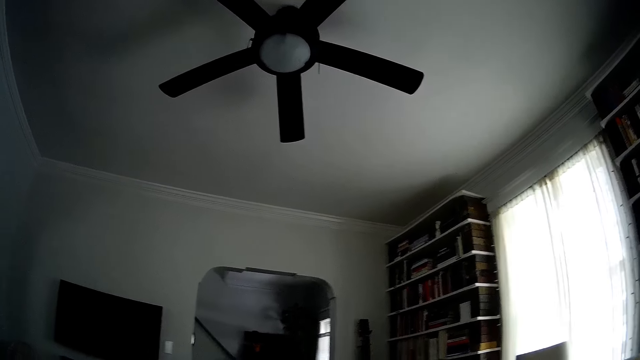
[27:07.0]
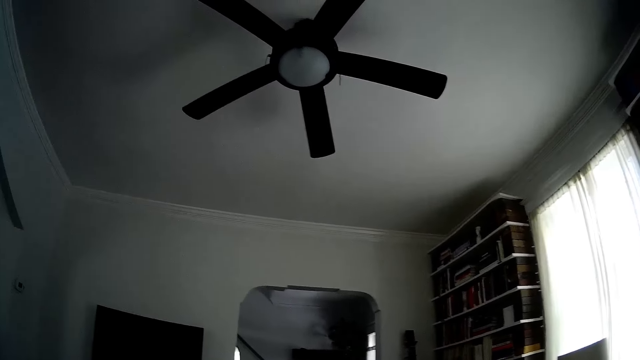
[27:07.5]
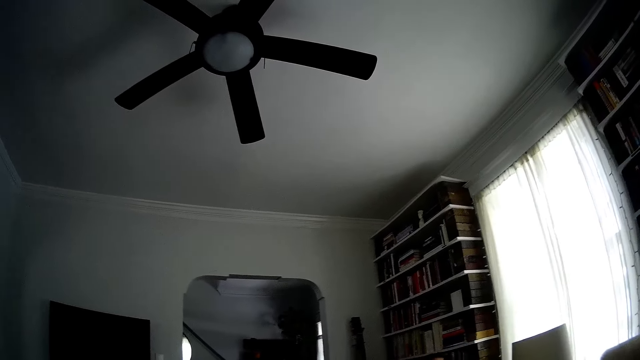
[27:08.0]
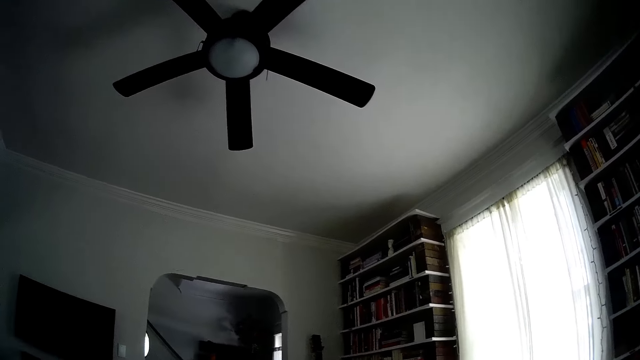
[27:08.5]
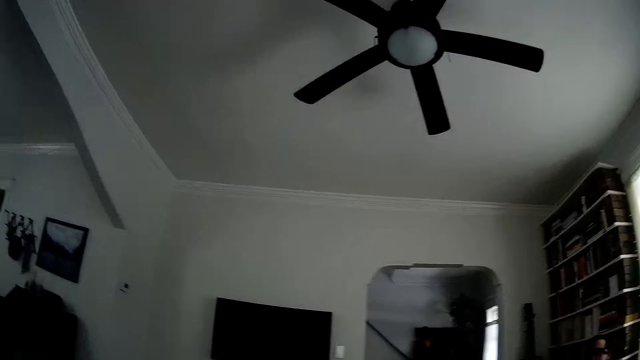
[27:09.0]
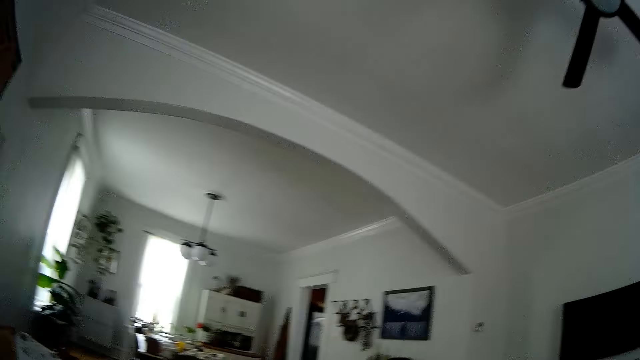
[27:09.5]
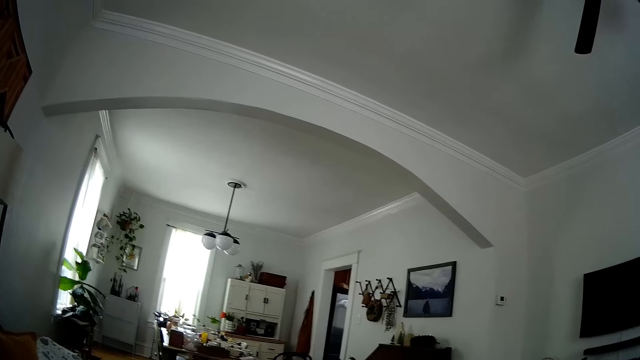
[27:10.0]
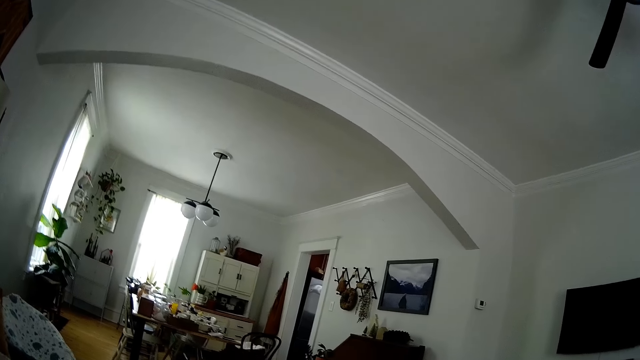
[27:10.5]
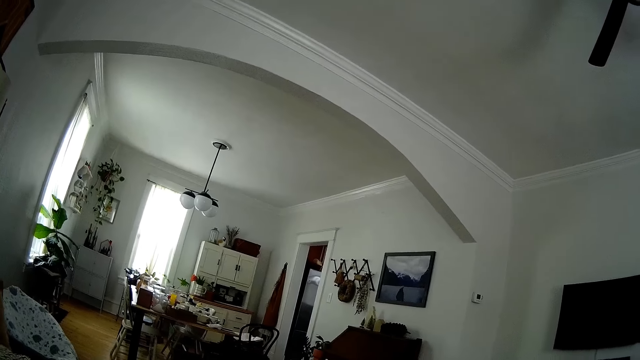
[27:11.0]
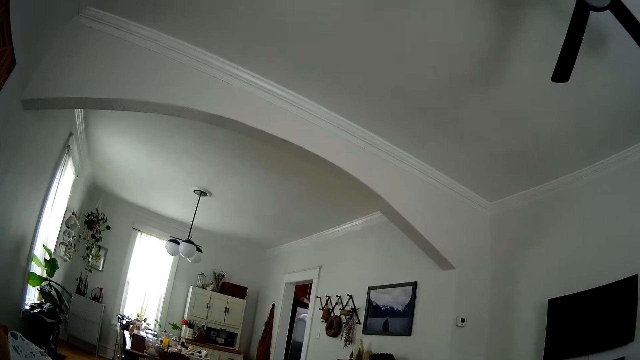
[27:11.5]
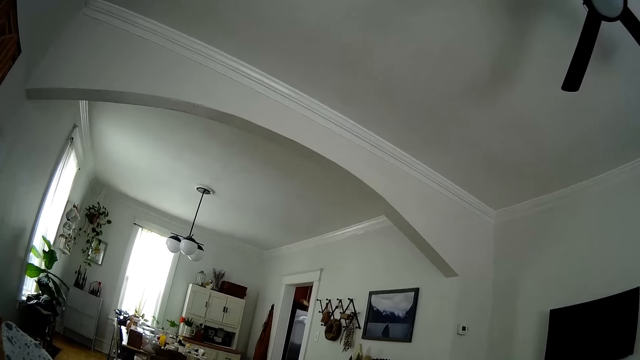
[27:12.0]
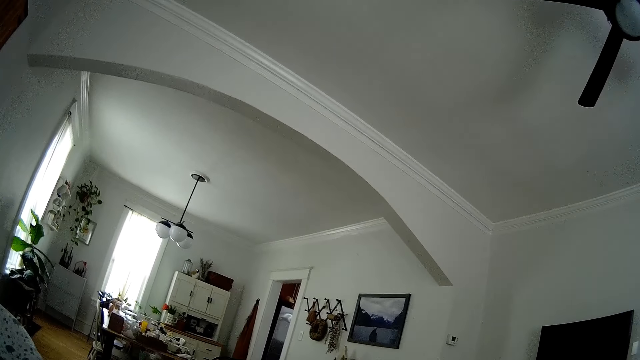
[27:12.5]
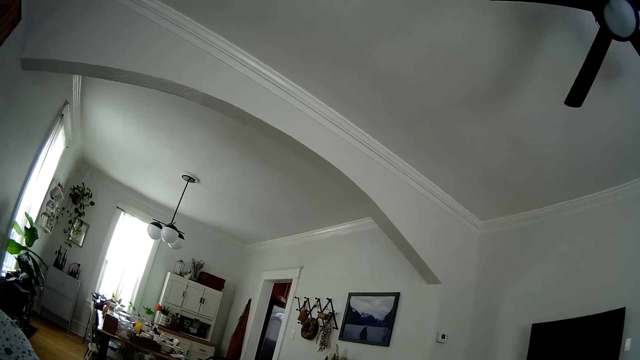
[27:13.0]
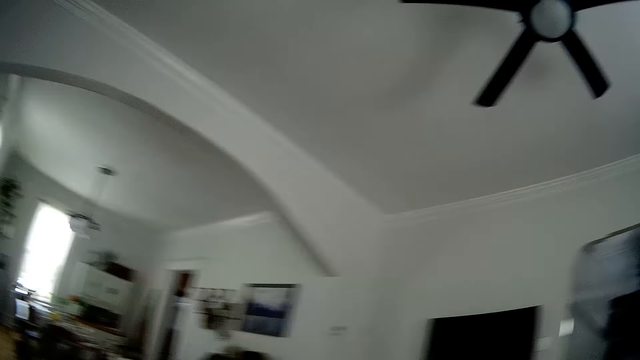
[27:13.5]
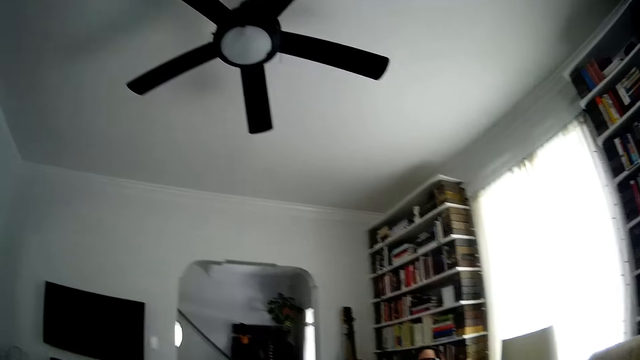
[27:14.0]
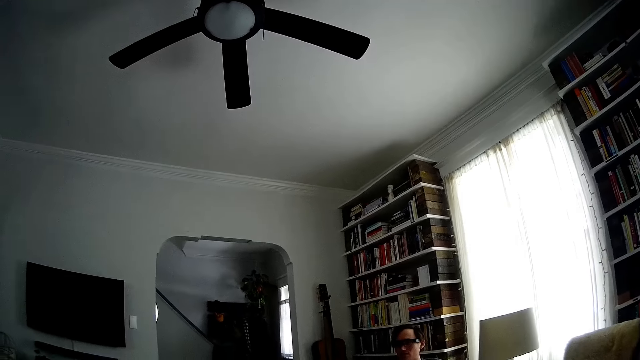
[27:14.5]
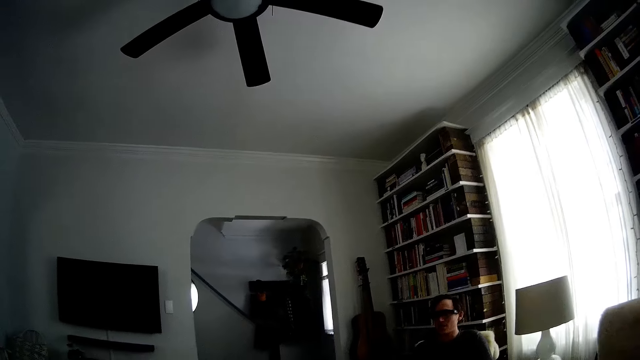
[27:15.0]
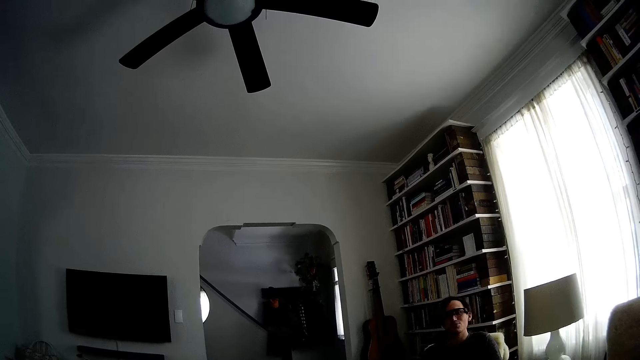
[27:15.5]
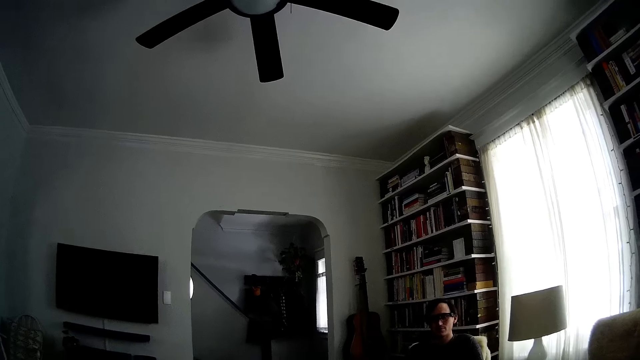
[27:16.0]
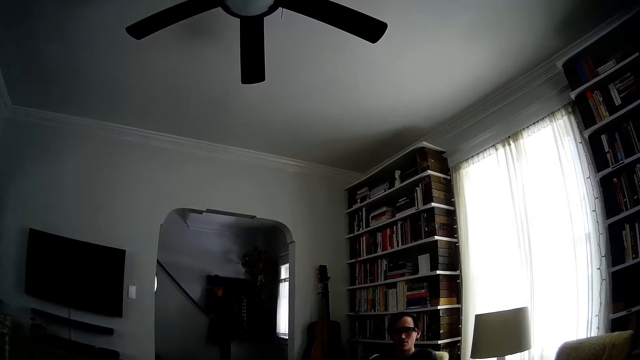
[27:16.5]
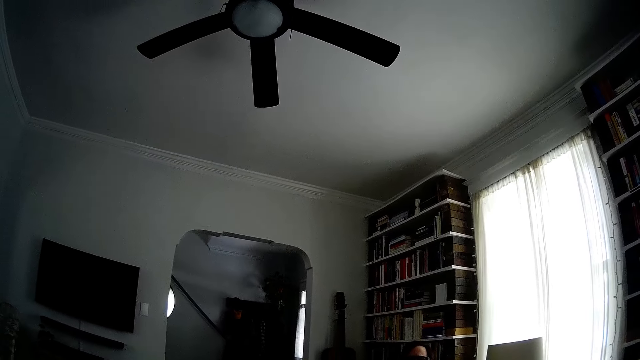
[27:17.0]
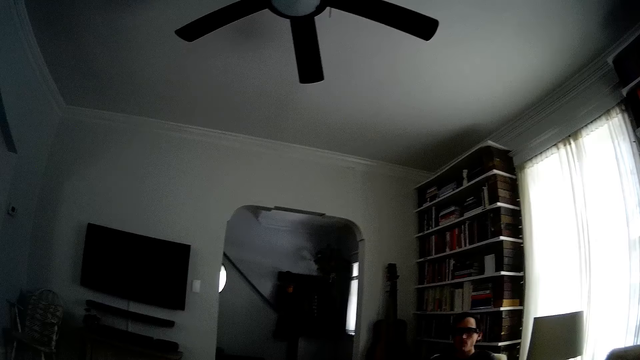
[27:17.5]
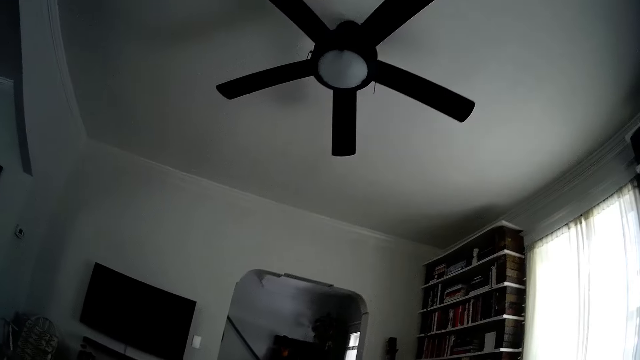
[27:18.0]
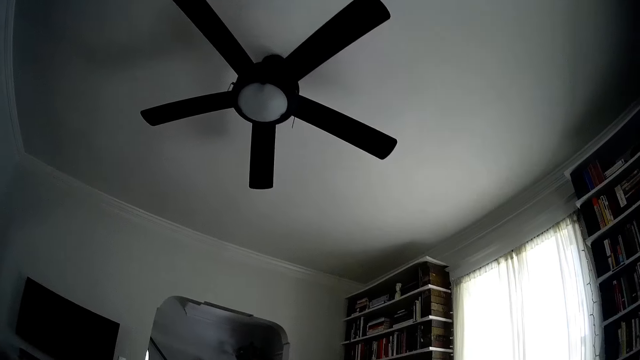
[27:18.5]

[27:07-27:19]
The camera wearer looks around. A man converses with the camera wearer. The camera wearer looks around.

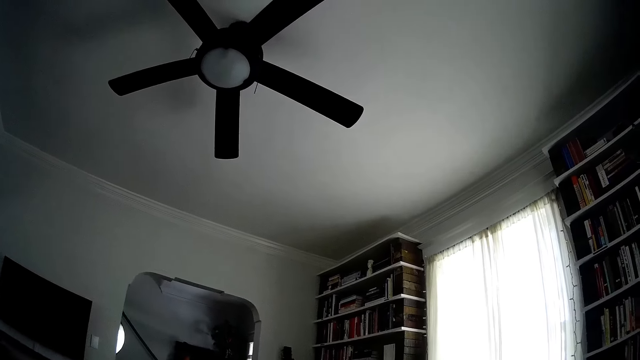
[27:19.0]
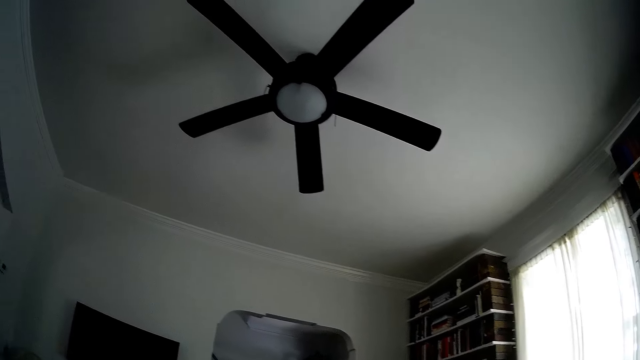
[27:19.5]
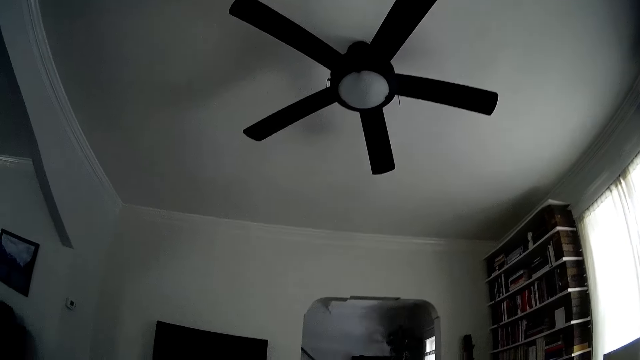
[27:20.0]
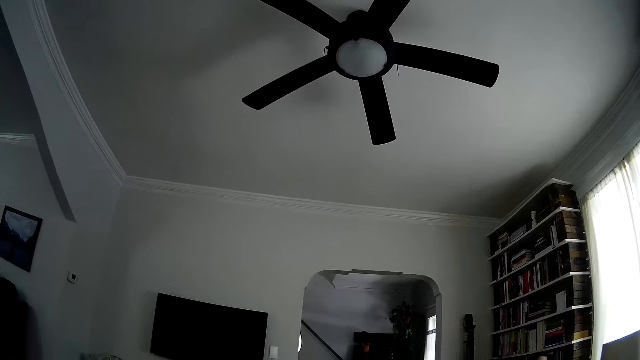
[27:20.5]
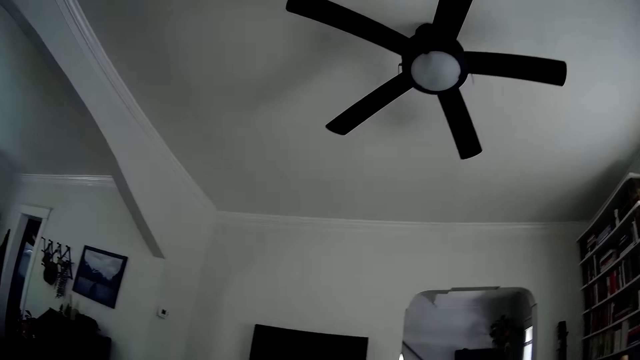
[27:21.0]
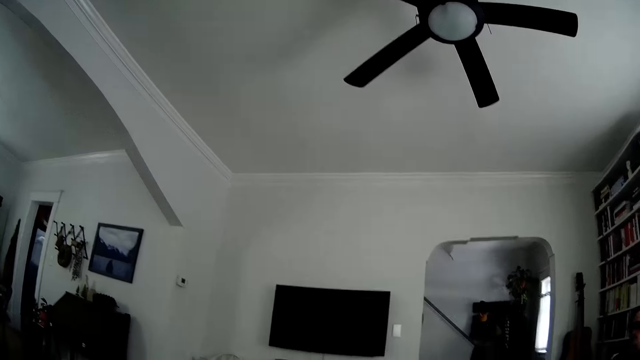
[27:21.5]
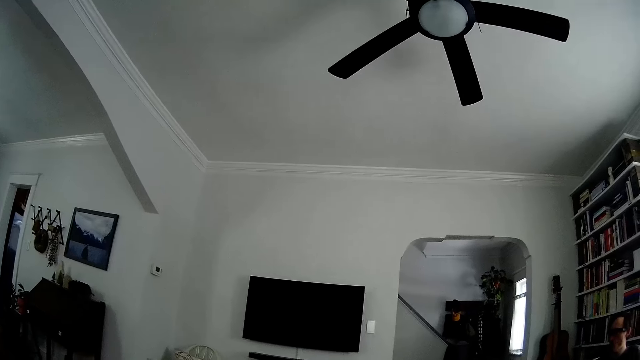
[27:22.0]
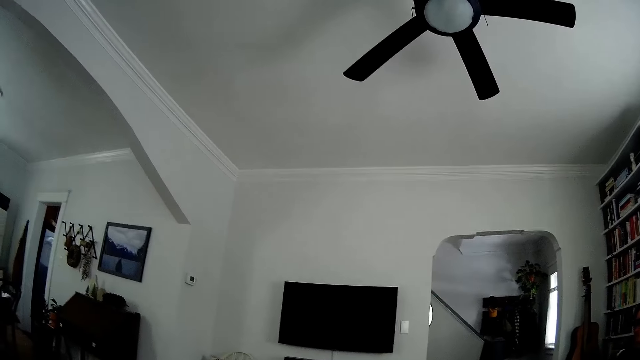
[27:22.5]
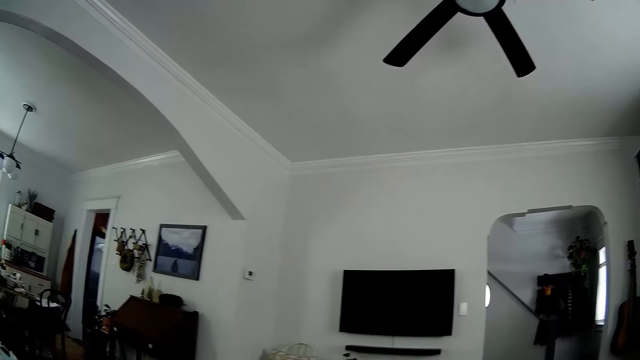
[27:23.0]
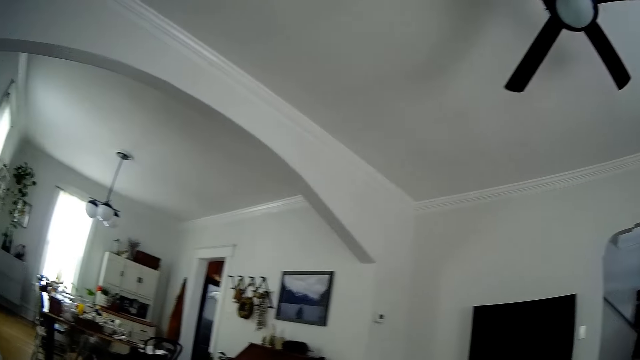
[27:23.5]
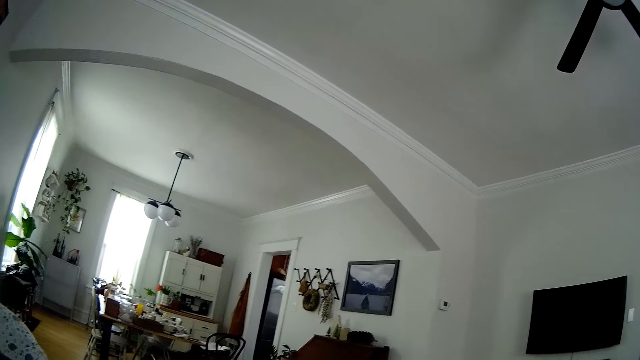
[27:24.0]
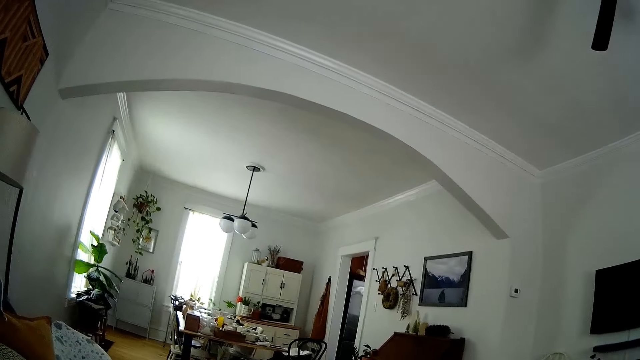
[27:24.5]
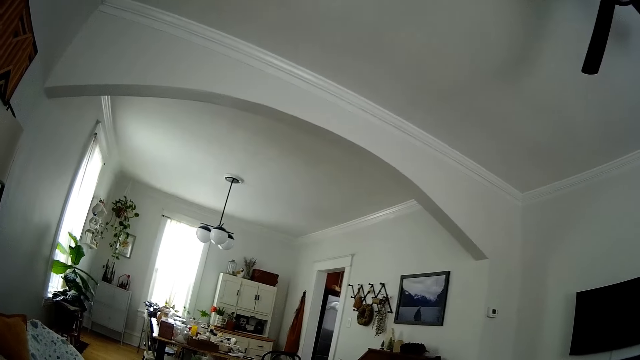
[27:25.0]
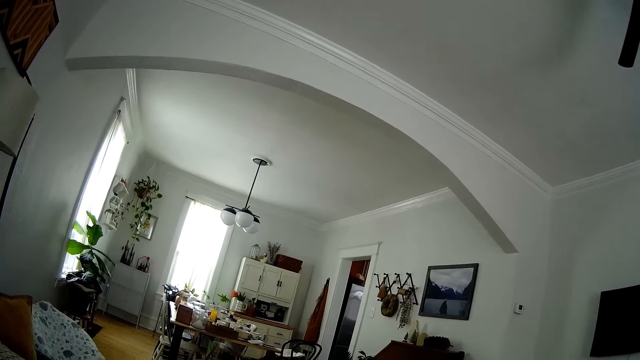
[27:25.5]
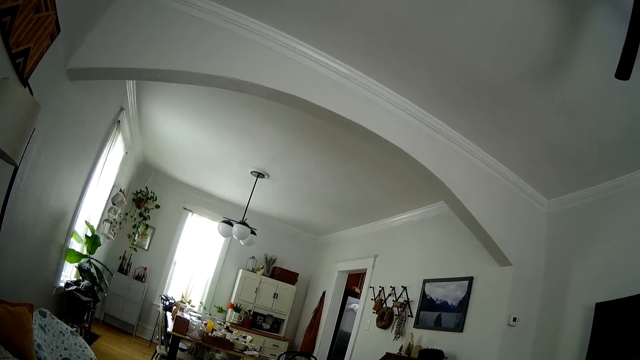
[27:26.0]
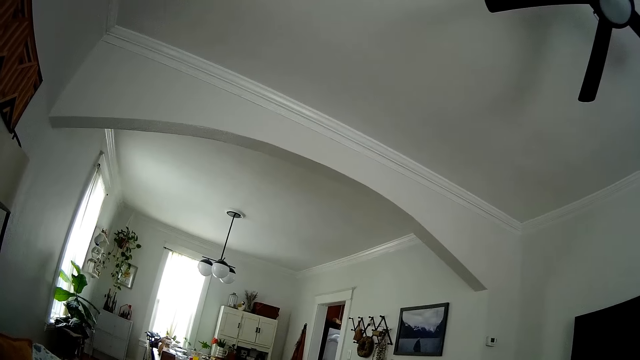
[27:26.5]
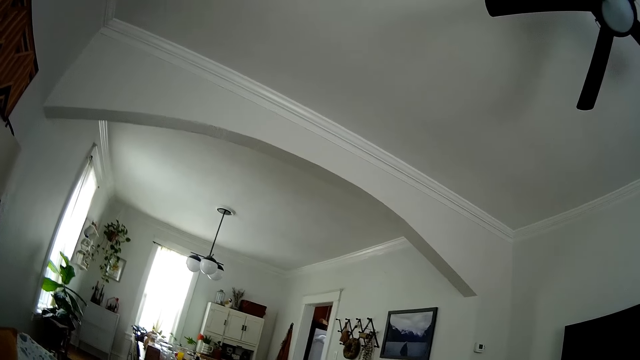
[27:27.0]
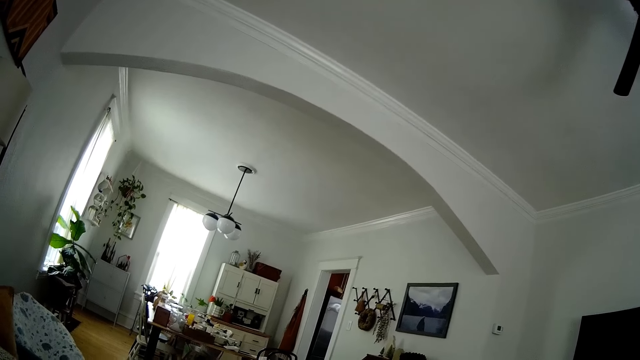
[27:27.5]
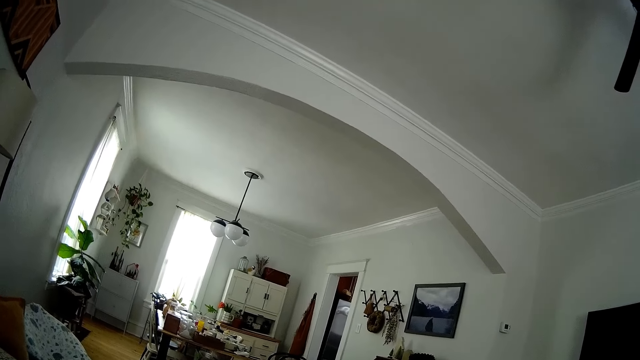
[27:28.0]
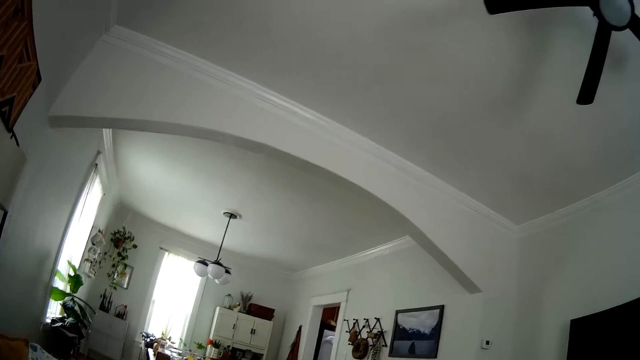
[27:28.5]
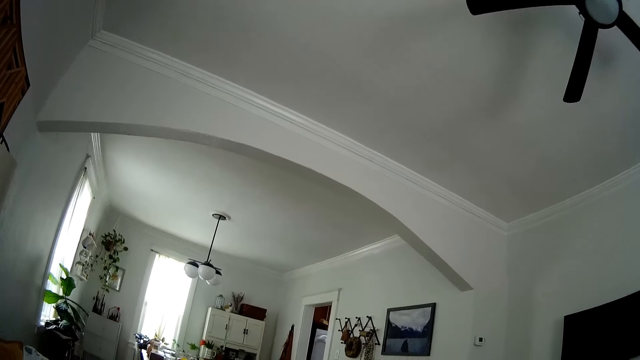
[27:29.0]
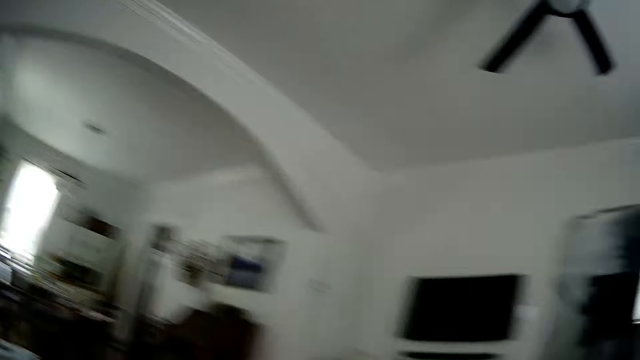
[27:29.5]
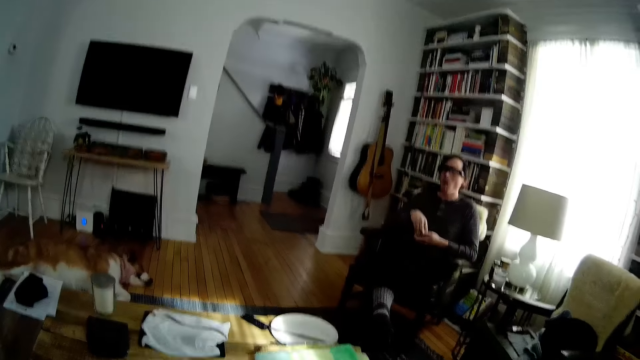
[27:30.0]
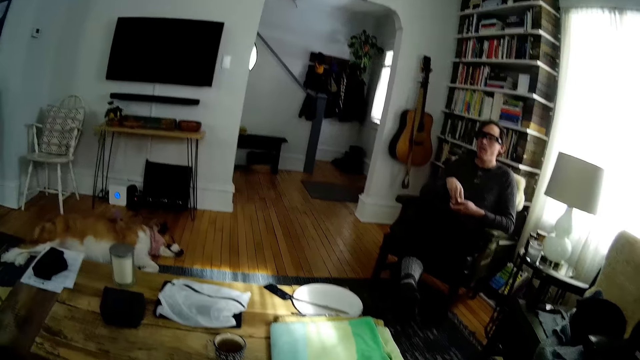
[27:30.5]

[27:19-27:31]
The camera wearer looks around the house.
